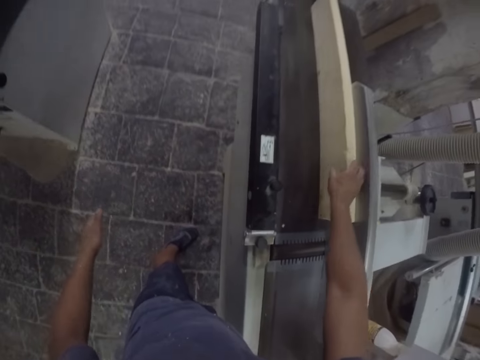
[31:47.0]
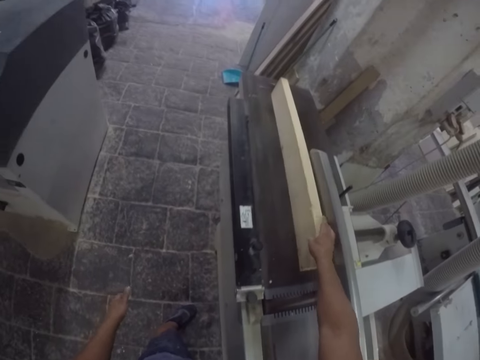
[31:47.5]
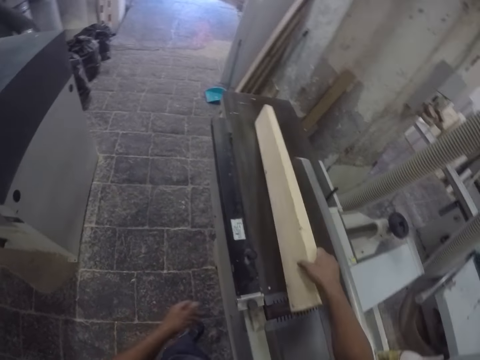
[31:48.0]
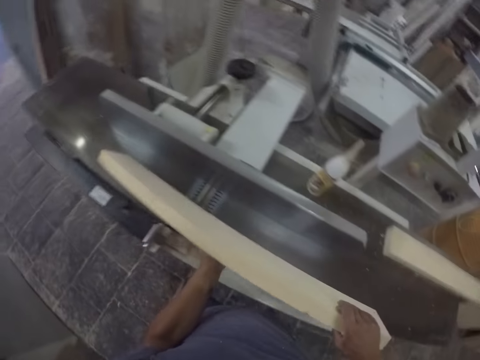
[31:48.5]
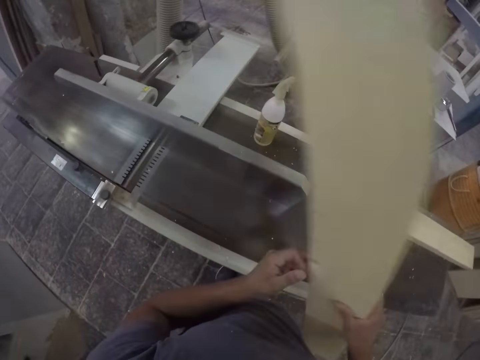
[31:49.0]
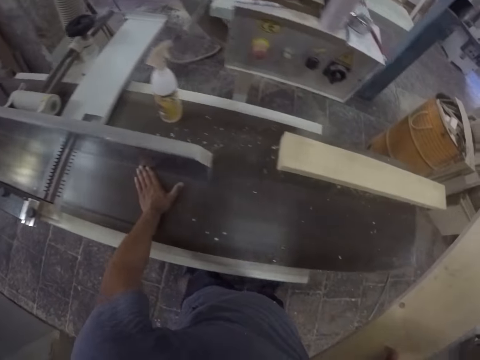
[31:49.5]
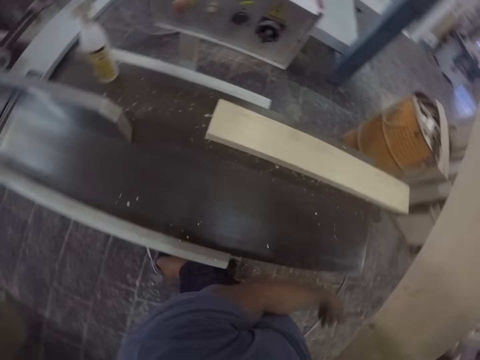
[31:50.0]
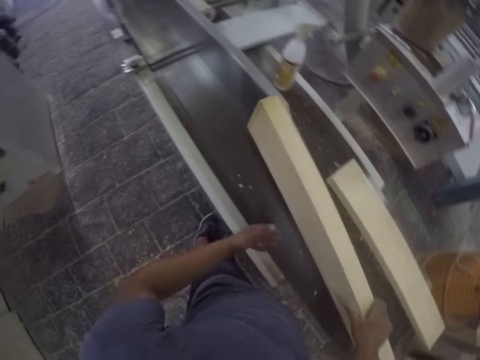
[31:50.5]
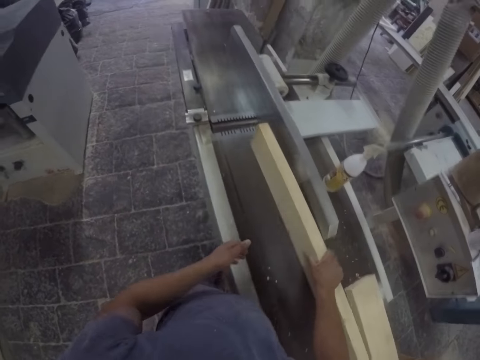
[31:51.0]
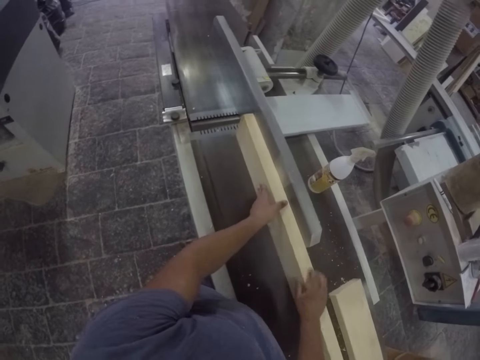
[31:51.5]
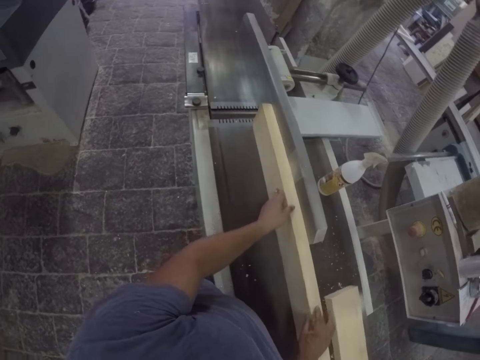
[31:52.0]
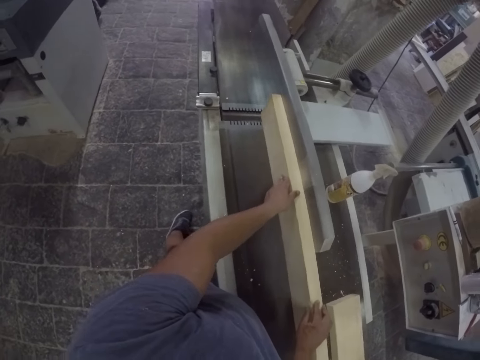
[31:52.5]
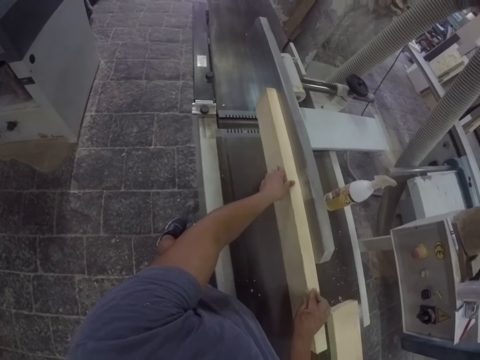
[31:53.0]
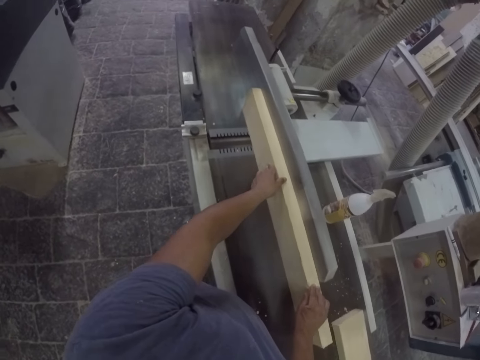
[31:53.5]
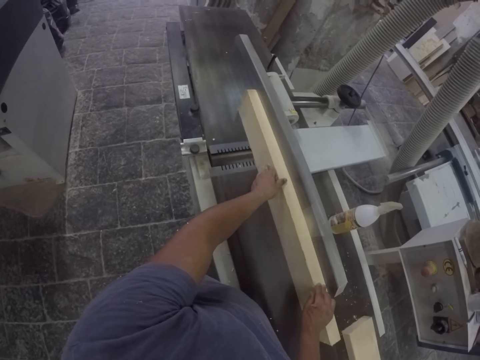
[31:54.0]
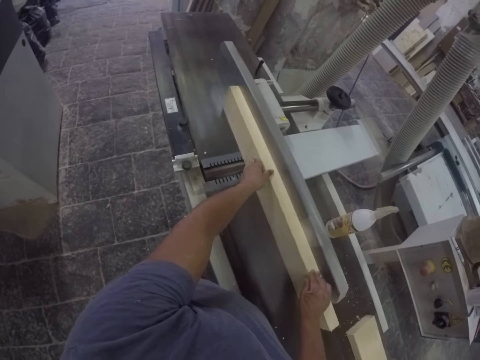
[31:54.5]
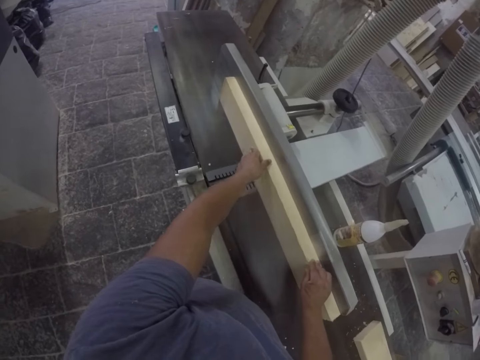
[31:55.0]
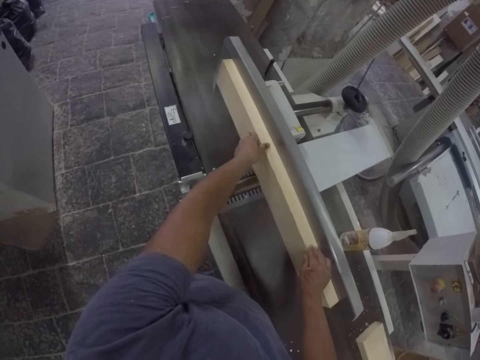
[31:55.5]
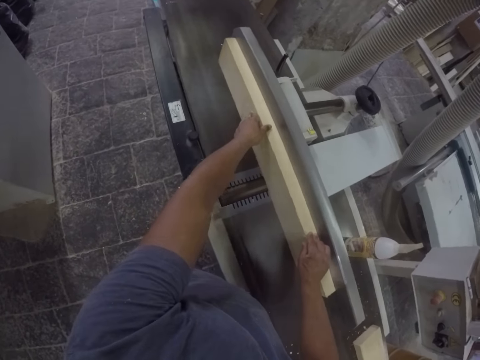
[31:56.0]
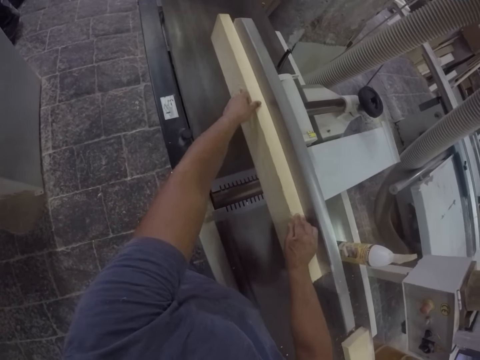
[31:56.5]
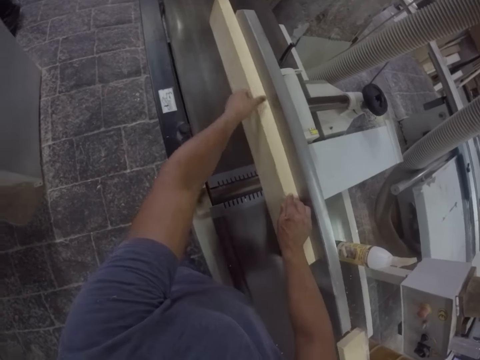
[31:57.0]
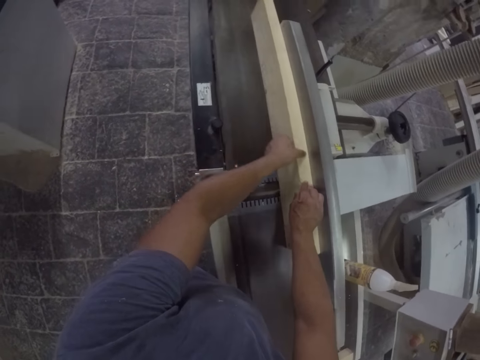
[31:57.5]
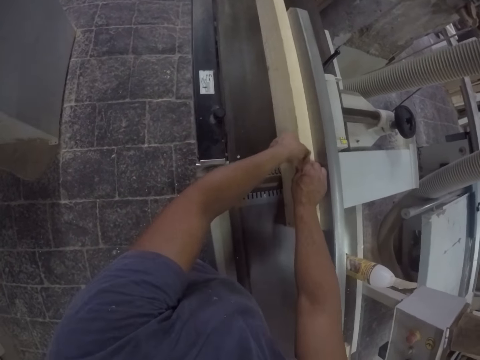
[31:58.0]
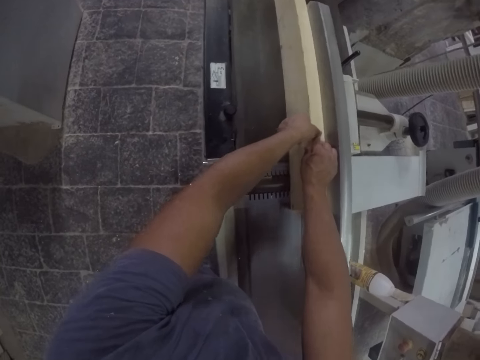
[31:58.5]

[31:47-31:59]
The camera wearer lifts the wood plank off the sanding machine. He flips the wood plank. He wipes the sanding table with his hand. He puts the wood plank on the sanding machine, drags the wood plank on the sanding machine, and sands the wood plank with the sanding machine. He pushes the wood forward. He softens the wood.

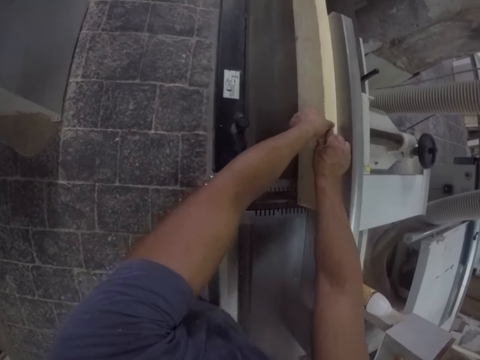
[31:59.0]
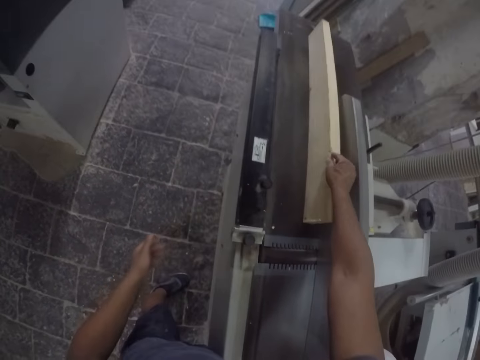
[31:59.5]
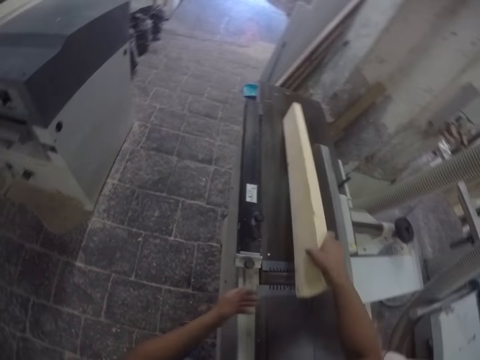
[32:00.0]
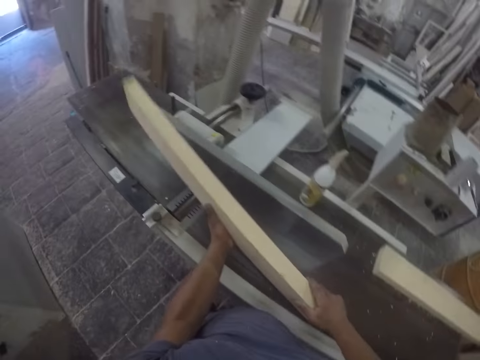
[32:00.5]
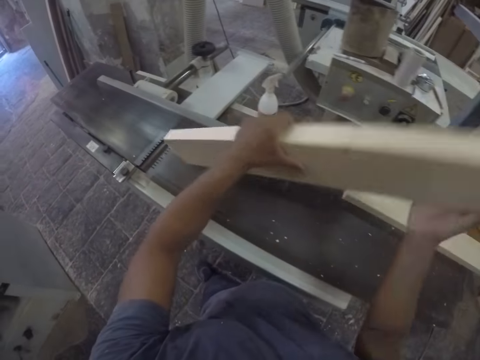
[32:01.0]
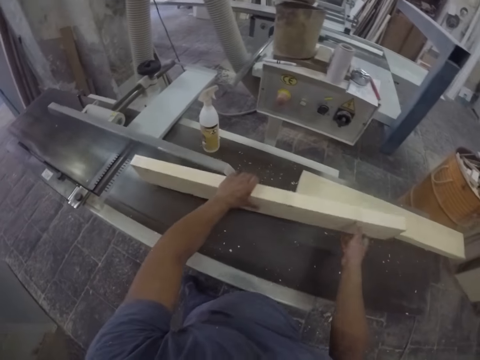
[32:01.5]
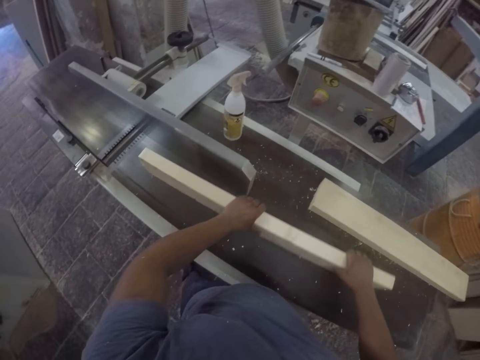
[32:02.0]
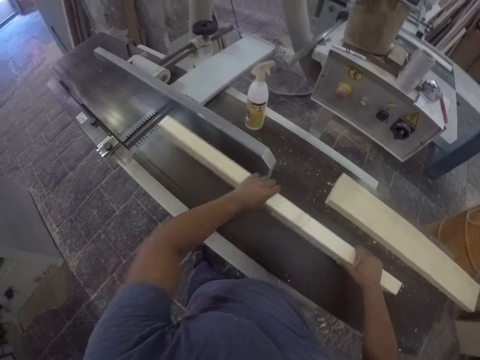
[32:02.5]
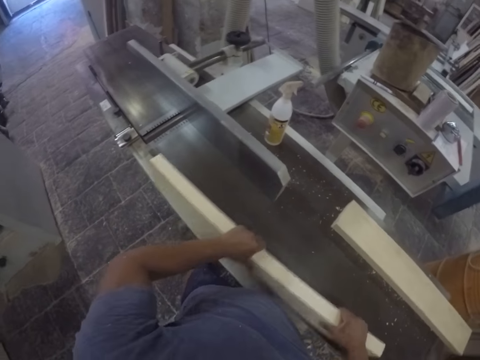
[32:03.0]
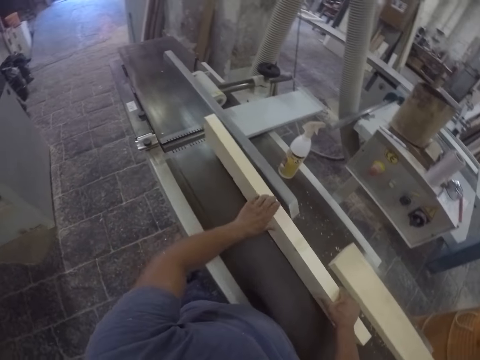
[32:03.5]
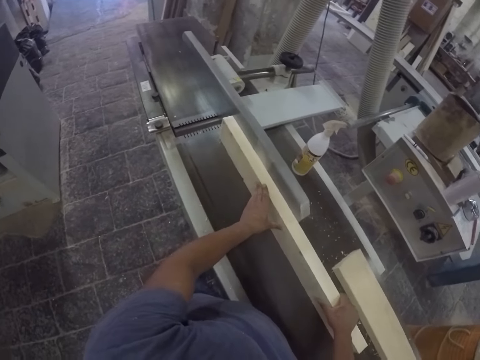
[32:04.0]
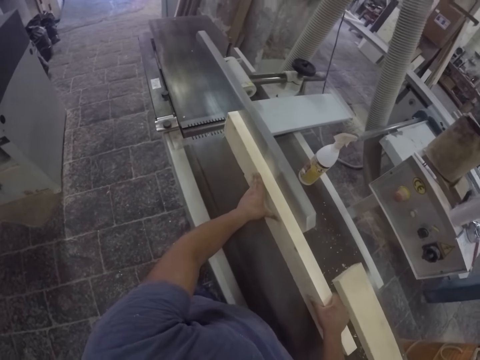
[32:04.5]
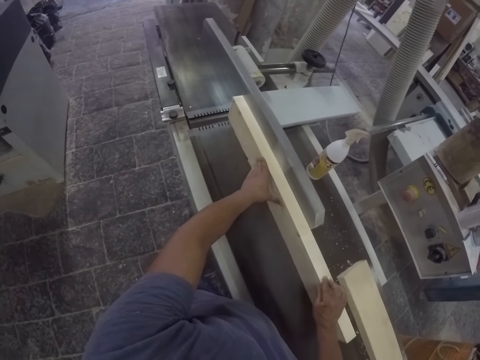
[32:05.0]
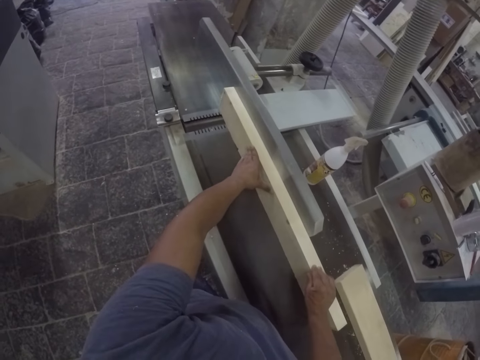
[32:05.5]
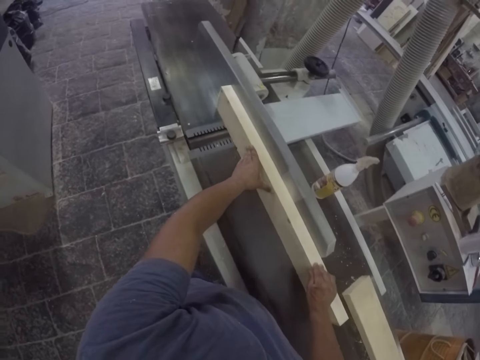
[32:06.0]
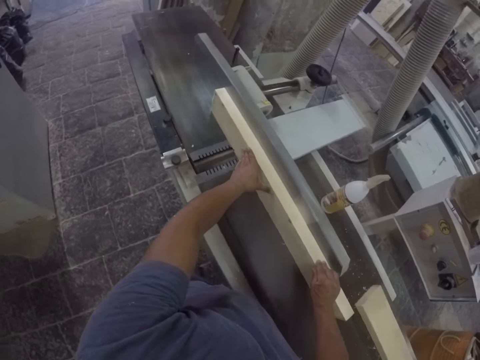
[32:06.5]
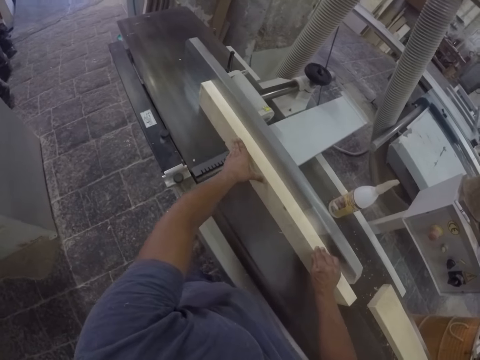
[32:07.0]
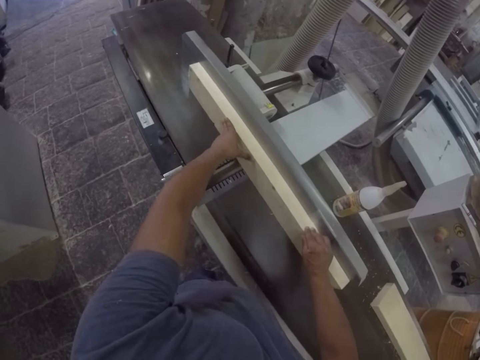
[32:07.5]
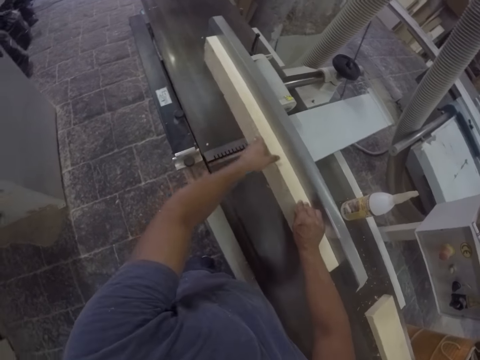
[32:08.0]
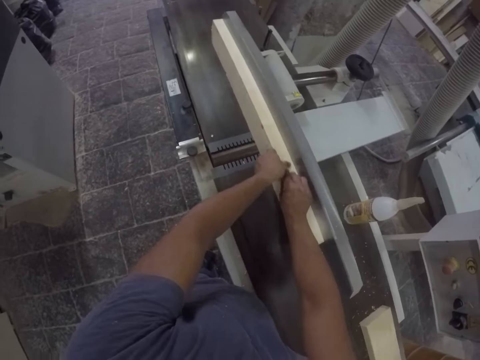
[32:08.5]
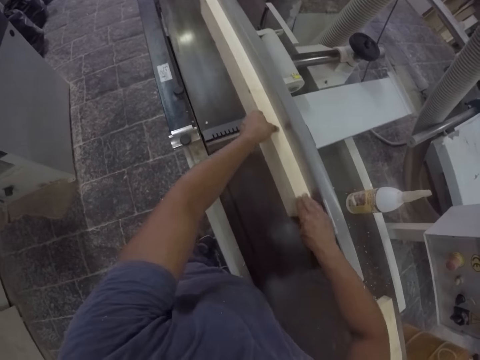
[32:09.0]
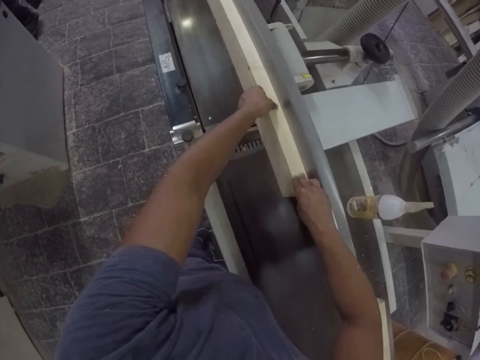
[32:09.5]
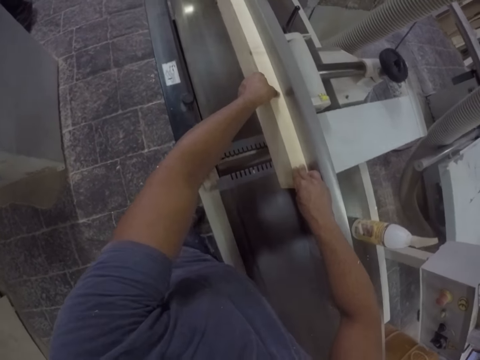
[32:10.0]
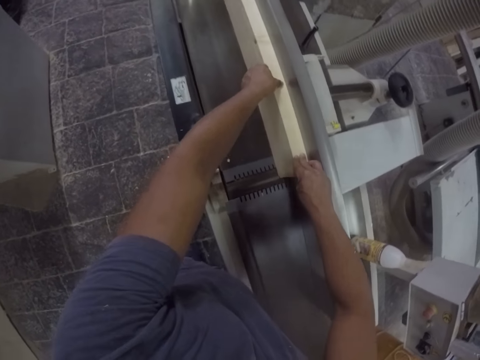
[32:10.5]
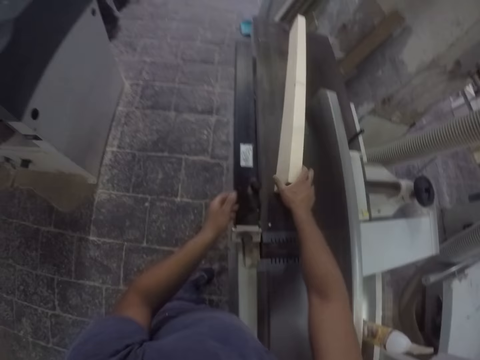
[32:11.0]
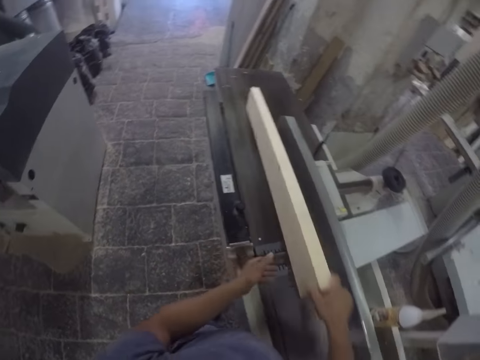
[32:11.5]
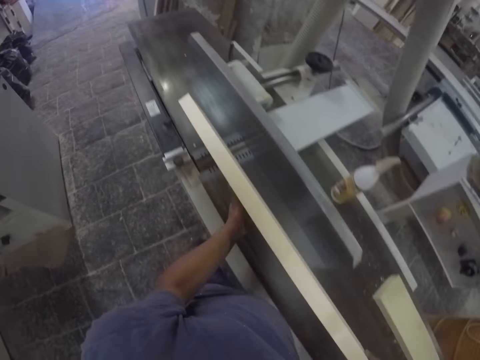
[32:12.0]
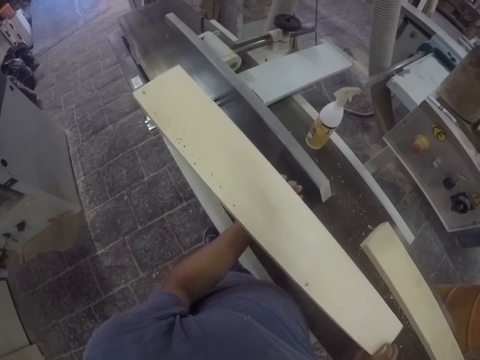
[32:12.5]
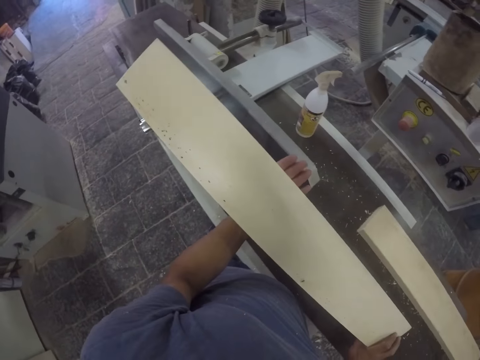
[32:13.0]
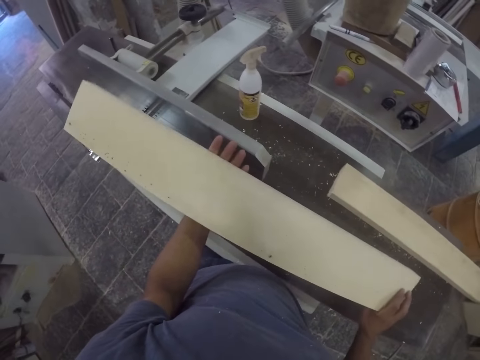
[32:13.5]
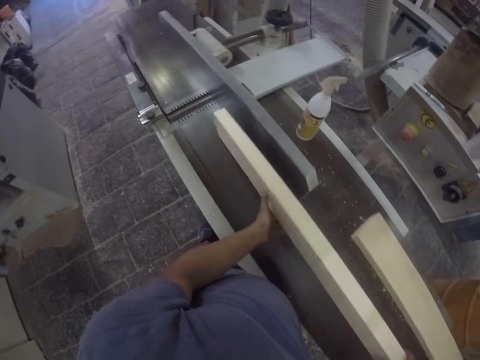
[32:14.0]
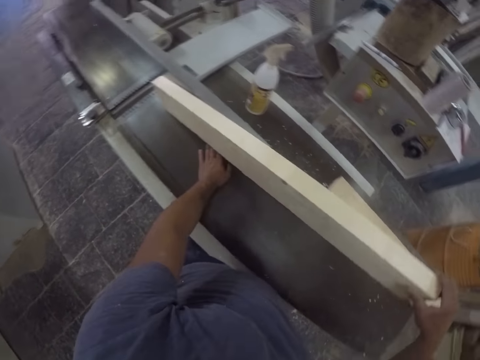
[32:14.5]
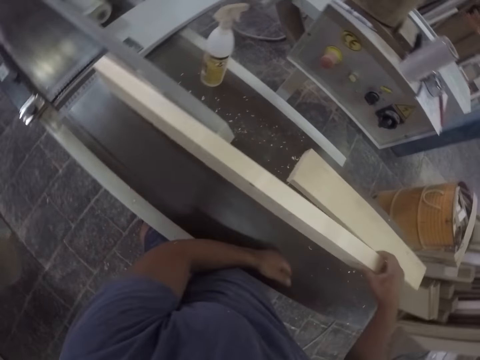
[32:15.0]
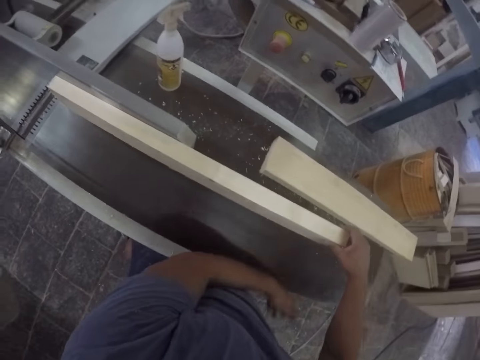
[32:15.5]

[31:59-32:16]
The camera wearer lifts the wood plank off the sanding machine. He flips the wood plank. He puts the wood plank on the sanding machine and drags the wood plank on the sanding machine. He wipes the machine with the wood. He sands the wood plank with the sanding machine. He softens the wood and pushes the wood. He lifts the wood plank off the sanding machine. He turns the wood. He puts the wood down. He wipes the sanding table with his hand.
